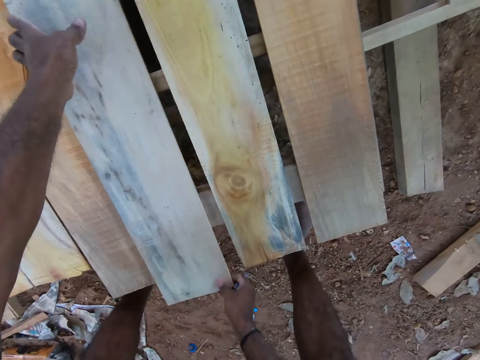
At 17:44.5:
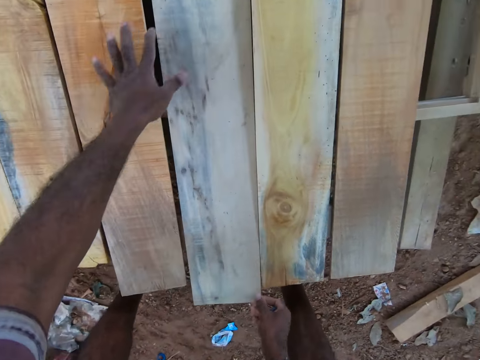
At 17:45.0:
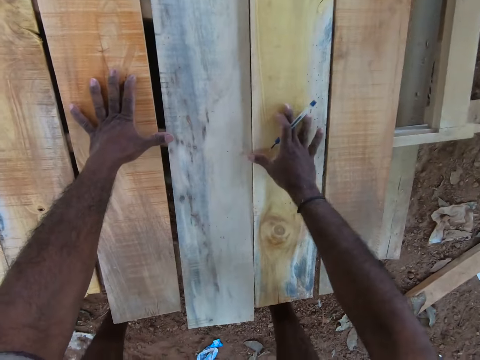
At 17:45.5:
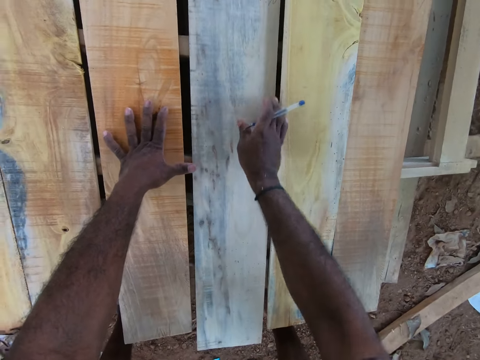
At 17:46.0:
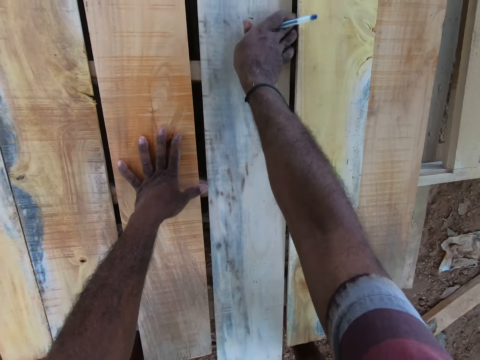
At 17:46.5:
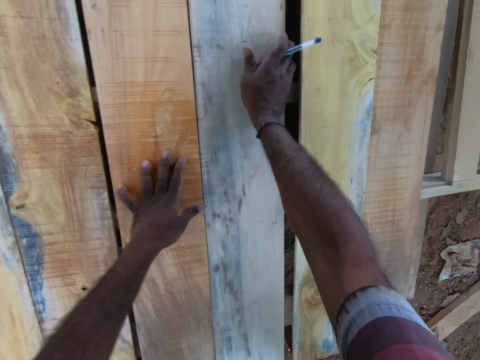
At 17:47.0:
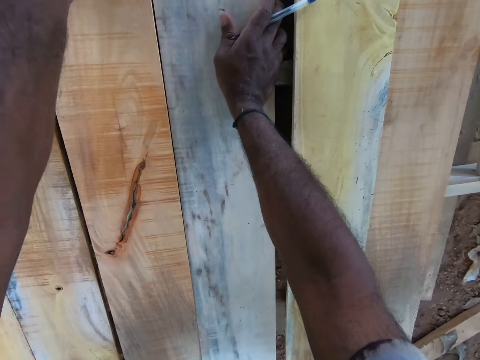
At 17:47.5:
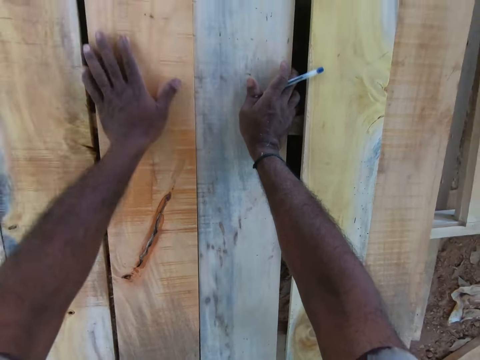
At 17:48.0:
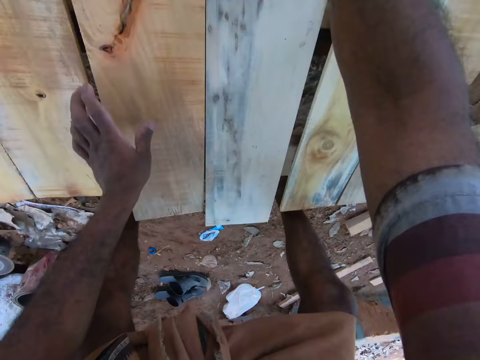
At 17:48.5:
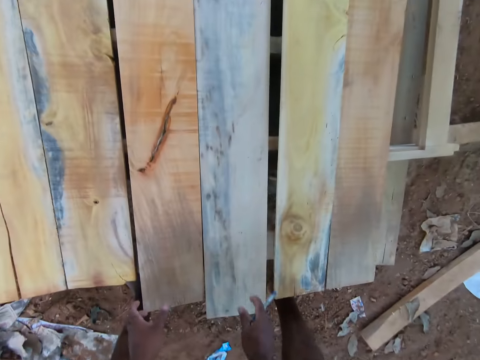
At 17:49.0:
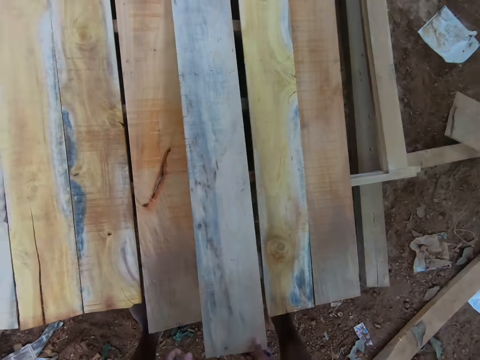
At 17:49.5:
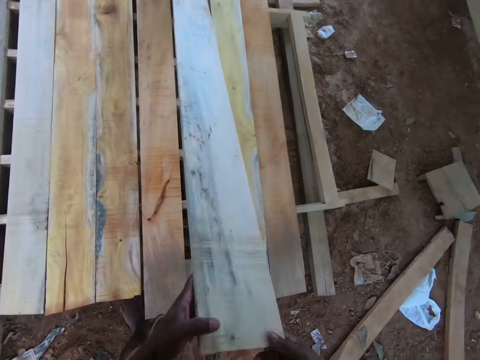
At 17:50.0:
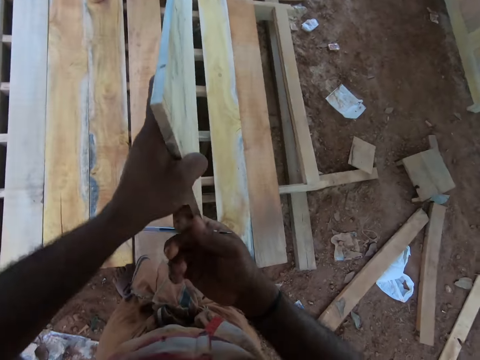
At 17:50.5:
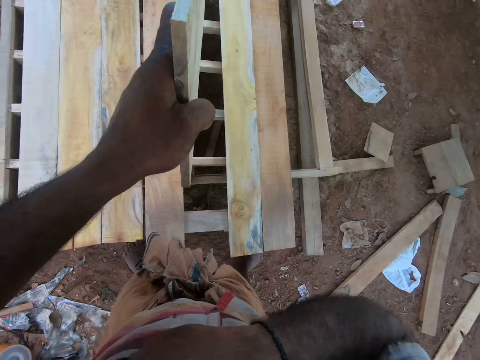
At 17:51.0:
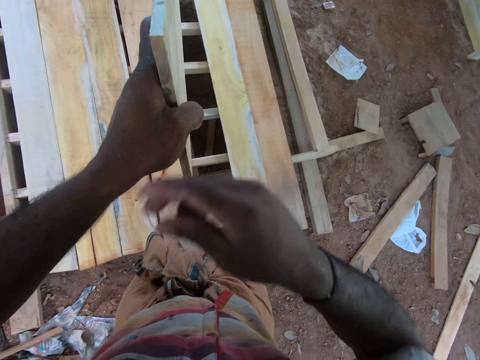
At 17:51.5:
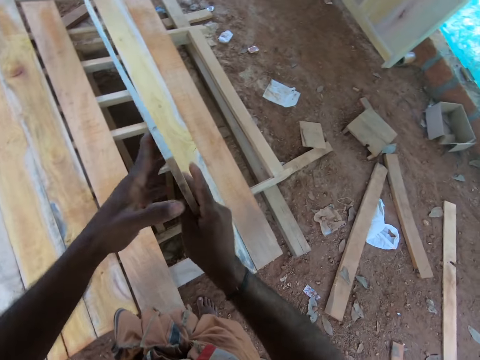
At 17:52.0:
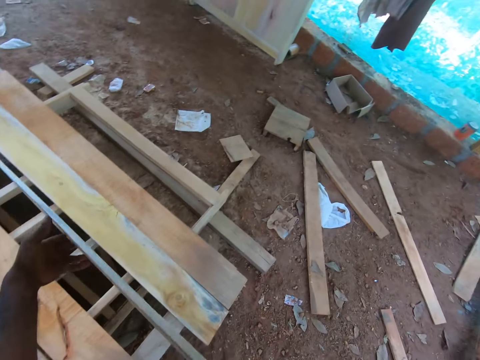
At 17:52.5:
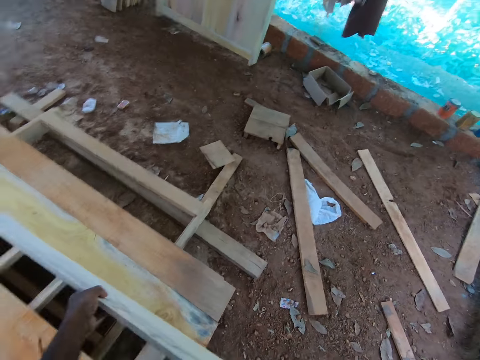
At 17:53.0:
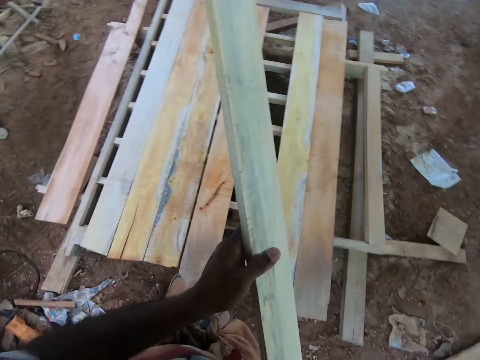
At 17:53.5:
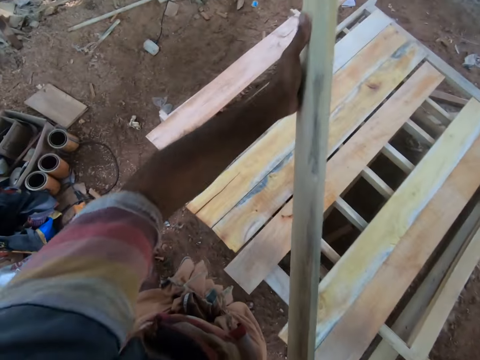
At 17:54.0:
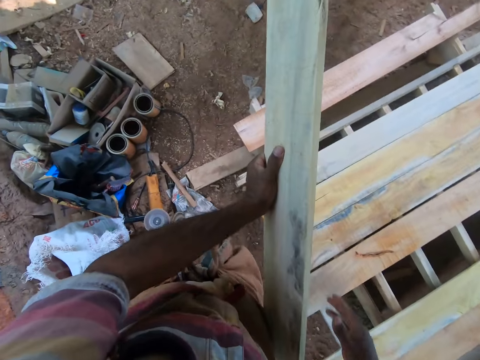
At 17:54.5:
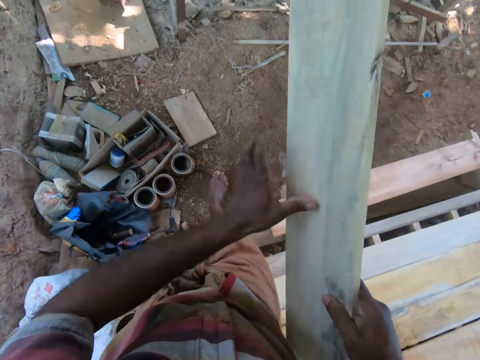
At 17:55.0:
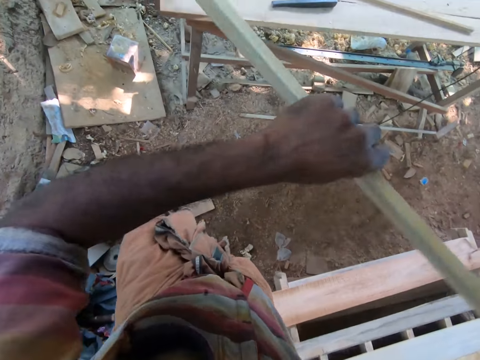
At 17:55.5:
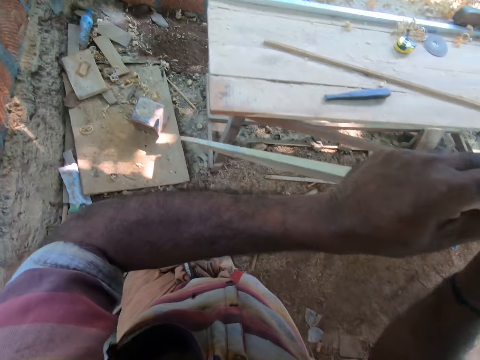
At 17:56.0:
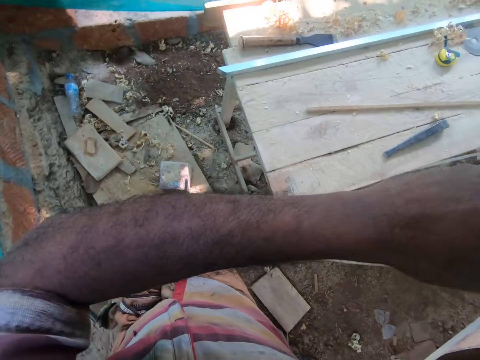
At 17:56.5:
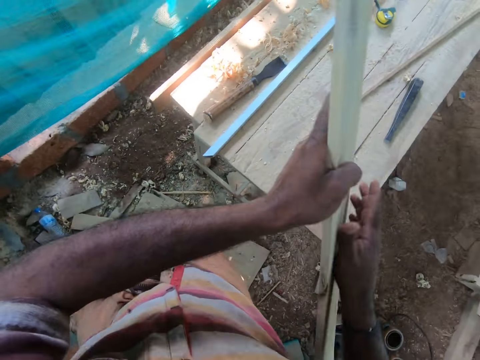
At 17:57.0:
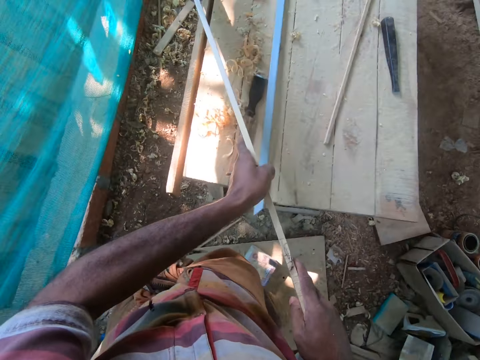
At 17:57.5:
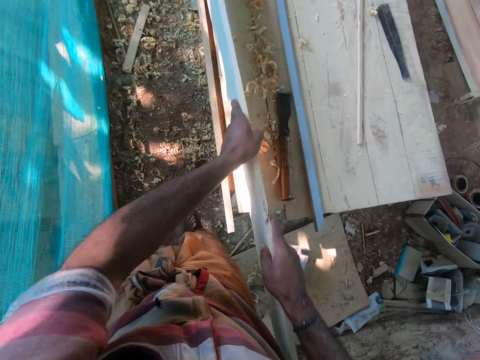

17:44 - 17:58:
The camera wearer drops the wood on the wooden structure with his right hand. He adjusts the wood on the wooden structure with both hands. He places his left hand on the wood. He adjusts the wood on the wooden structure with his right hand. He checks the wood. He adjusts the wood on the wooden structure with his right hand again. He adjusts the wood on the wooden structure with his left hand. He aligns the wood. He lifts the wood from the wooden structure with his right hand. He lifts the wood from the wooden structure with both hands. He adjusts the wood on the wooden structure with both hands. He takes the wood. He holds the wood on the wooden structure with his left hand. He passes the wood from his left hand to his right hand. He pulls the wood from the wooden structure with his right hand. He checks the wood. He carries the wood from the wooden structure with both hands. He picks up the wood. He passes the wood from his left hand to his right hand. He passes the wood from his right hand to his left hand. He holds the wood with both hands. He walks around and puts down the wood.

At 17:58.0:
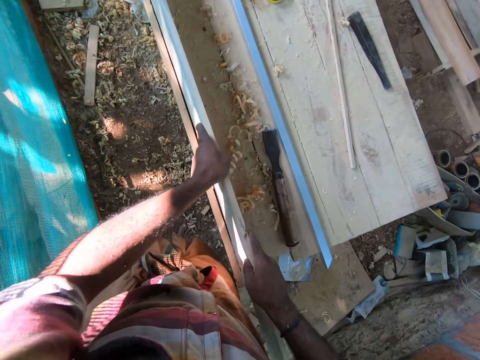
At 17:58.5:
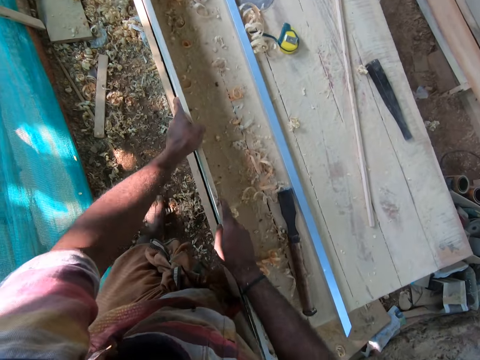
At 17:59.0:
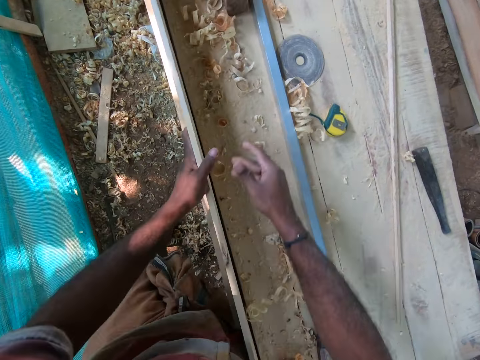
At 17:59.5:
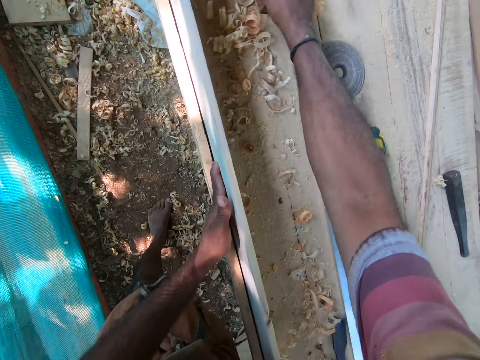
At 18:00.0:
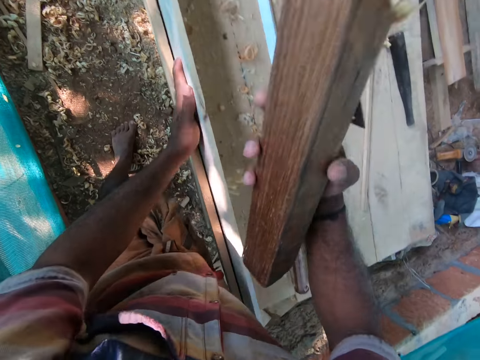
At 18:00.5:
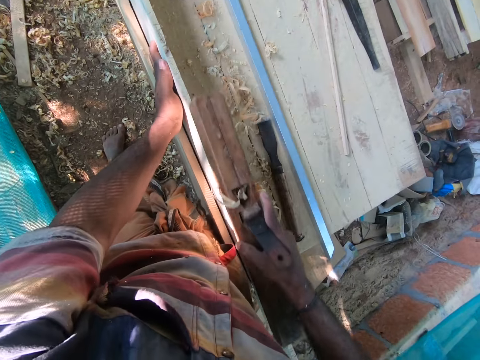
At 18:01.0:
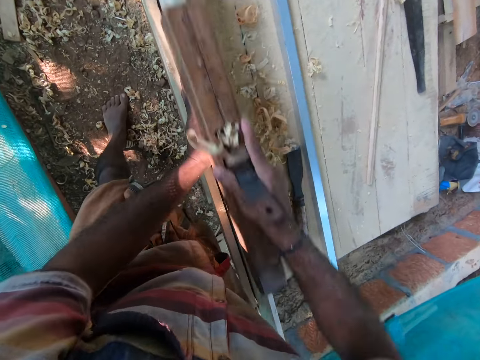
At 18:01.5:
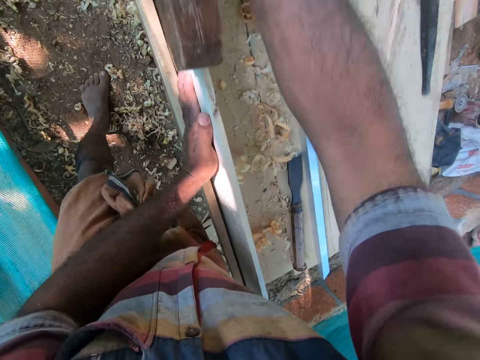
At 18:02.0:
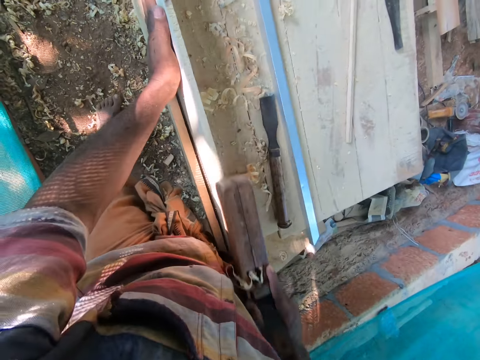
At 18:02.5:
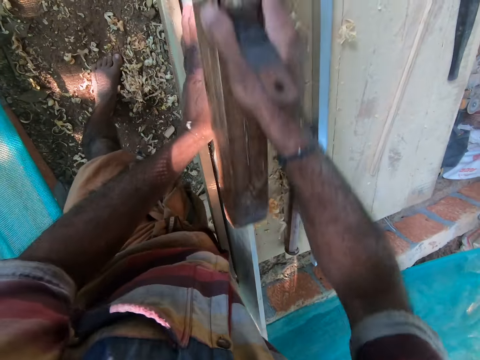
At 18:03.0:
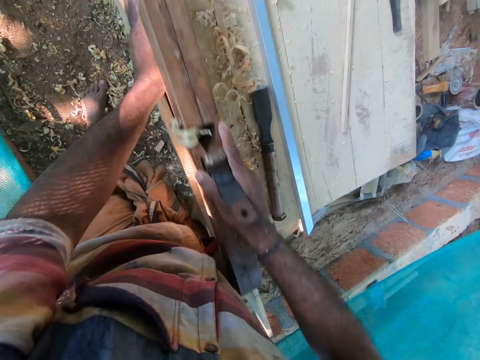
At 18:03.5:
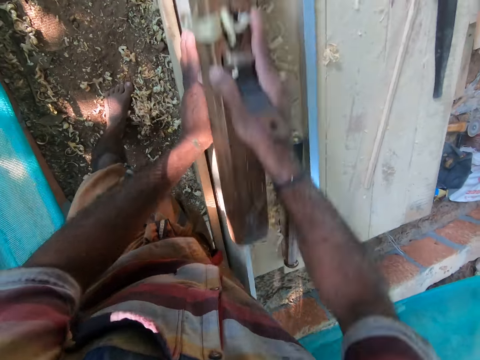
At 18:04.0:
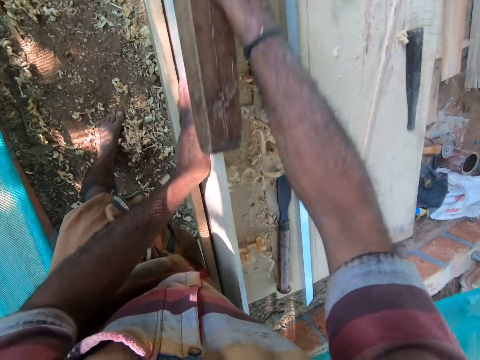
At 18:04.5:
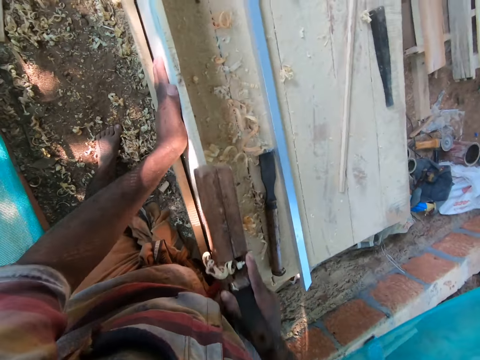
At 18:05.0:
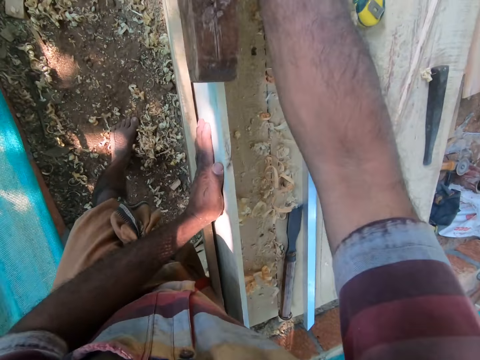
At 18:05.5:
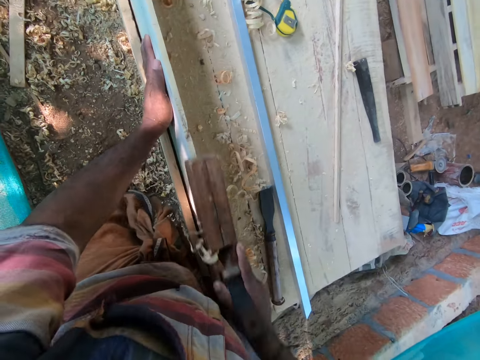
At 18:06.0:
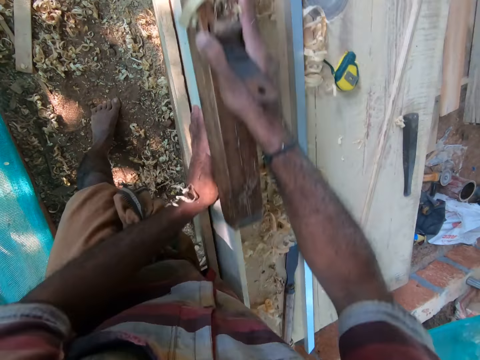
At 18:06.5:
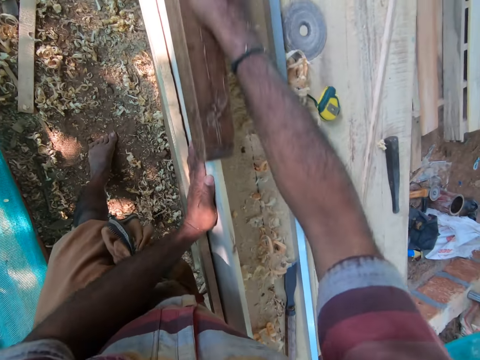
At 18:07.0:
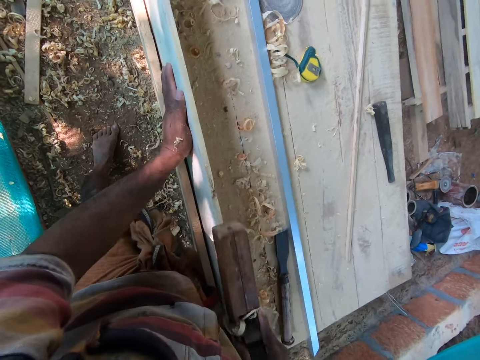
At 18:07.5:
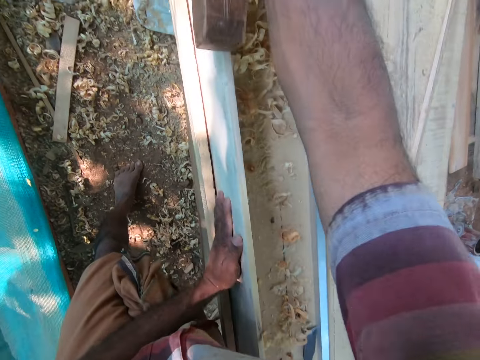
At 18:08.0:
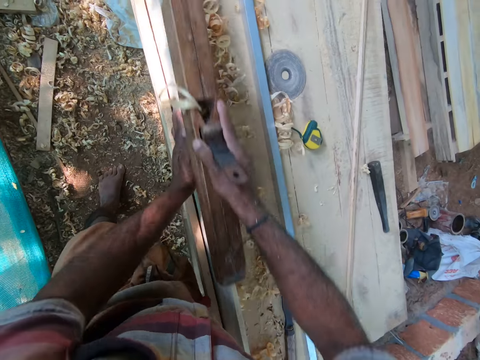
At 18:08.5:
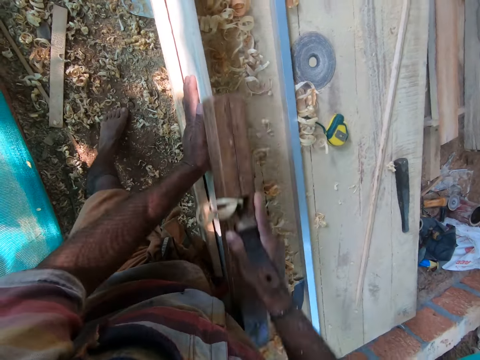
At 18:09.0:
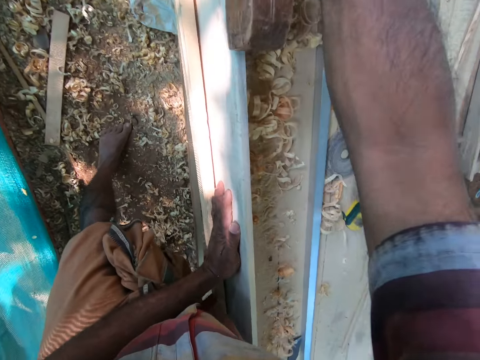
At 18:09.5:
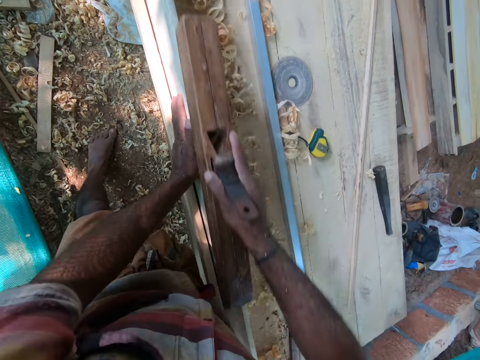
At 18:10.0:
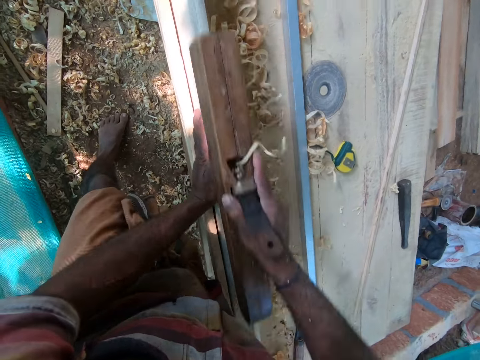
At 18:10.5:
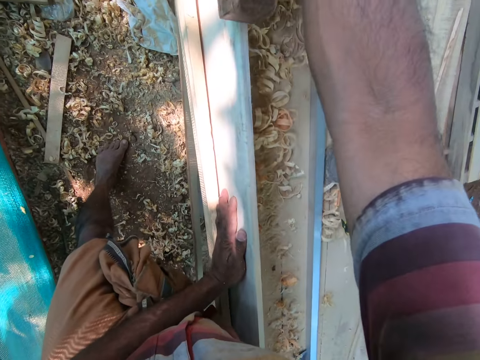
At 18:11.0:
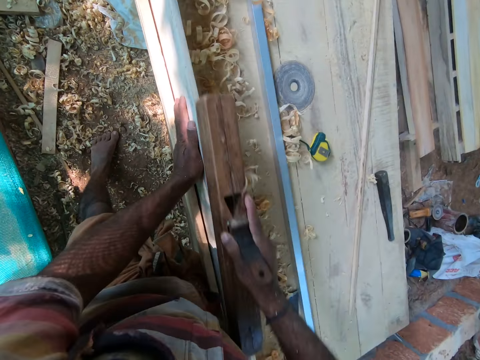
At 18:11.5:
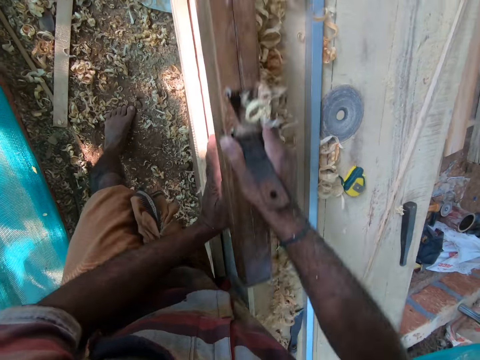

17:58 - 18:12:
The camera wearer drops the wood on the wooden table with both hands. He moves the wood on the wooden table with both hands. He picks up the jack plane from the wooden table with his right hand. He smoothens the wood on the wooden table with the jack plane in his right hand.
